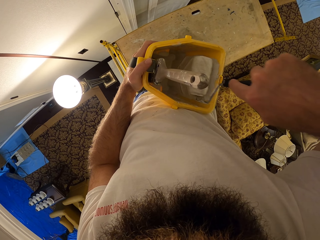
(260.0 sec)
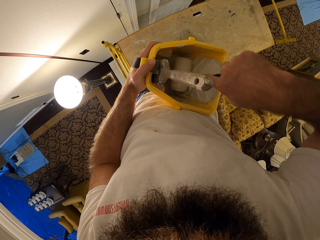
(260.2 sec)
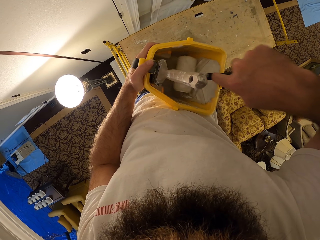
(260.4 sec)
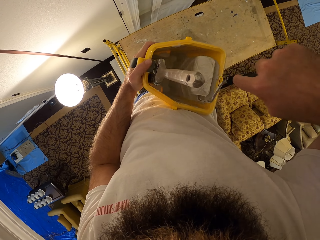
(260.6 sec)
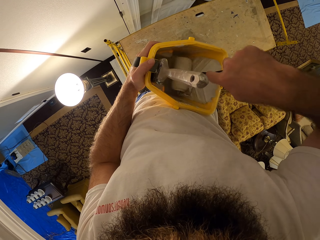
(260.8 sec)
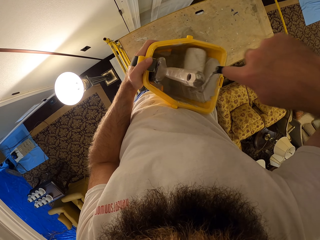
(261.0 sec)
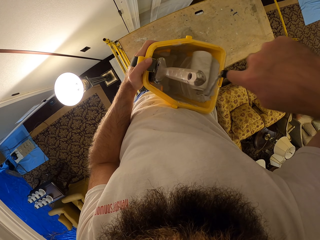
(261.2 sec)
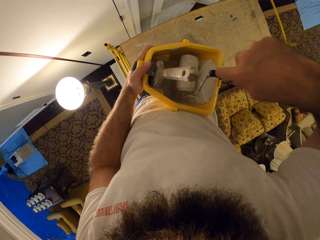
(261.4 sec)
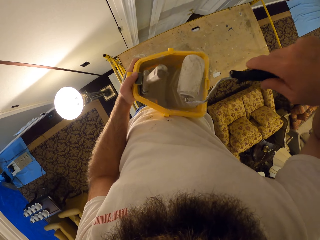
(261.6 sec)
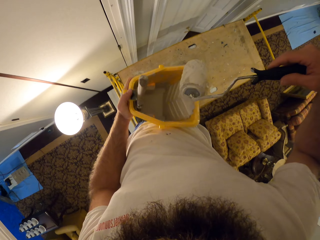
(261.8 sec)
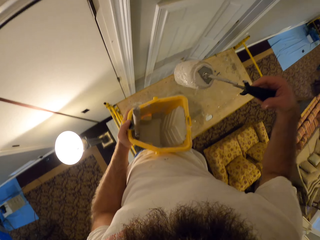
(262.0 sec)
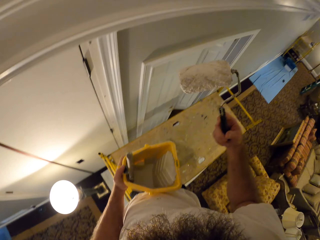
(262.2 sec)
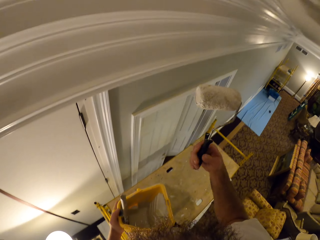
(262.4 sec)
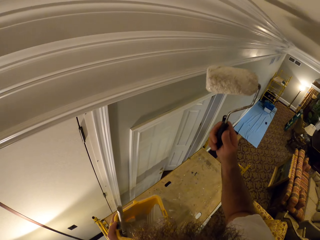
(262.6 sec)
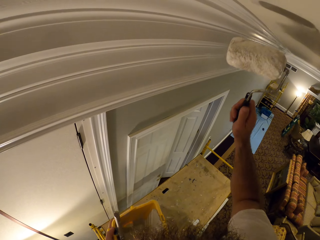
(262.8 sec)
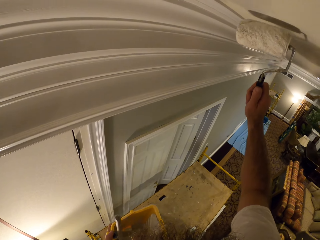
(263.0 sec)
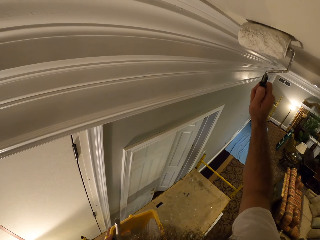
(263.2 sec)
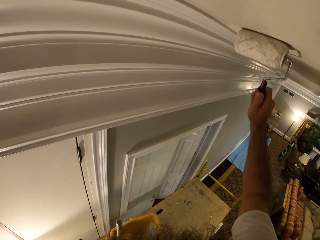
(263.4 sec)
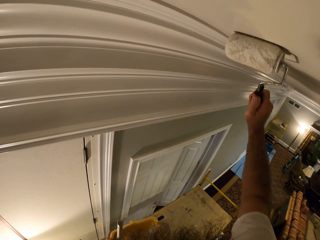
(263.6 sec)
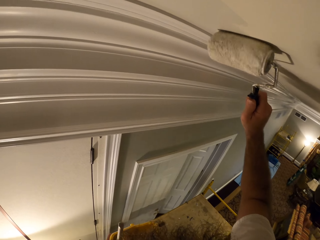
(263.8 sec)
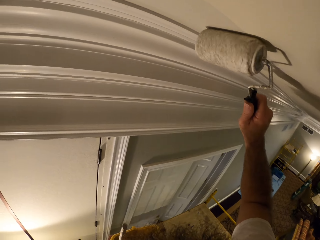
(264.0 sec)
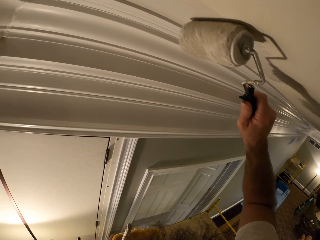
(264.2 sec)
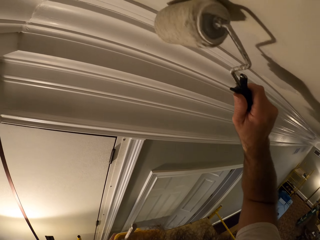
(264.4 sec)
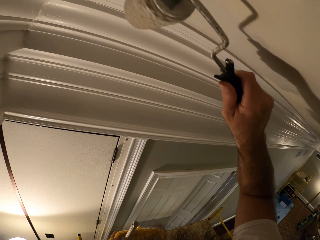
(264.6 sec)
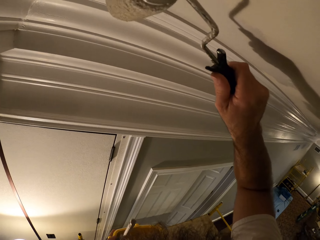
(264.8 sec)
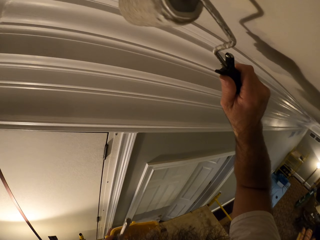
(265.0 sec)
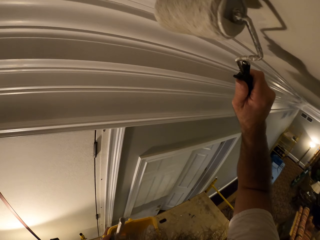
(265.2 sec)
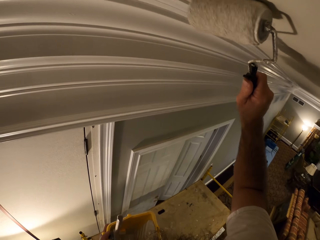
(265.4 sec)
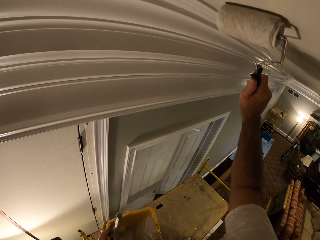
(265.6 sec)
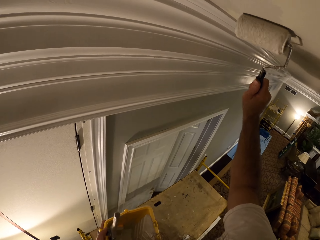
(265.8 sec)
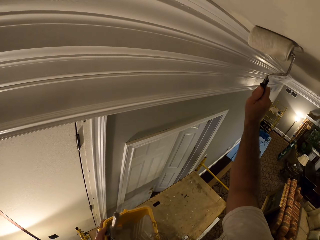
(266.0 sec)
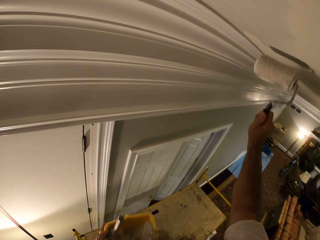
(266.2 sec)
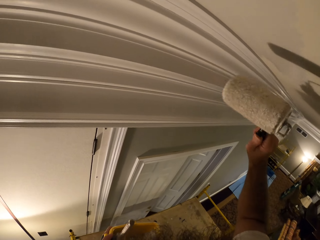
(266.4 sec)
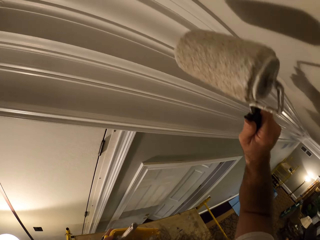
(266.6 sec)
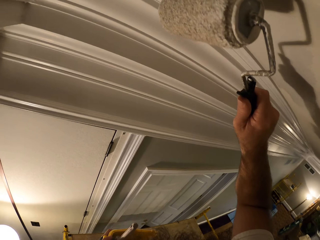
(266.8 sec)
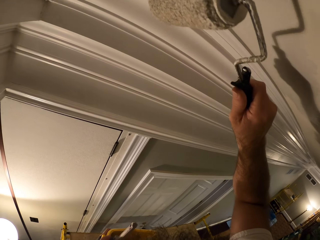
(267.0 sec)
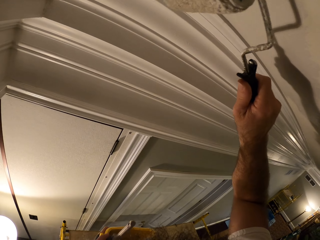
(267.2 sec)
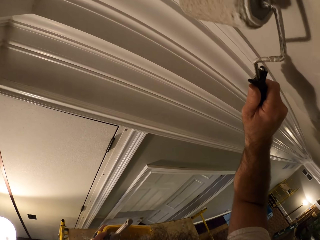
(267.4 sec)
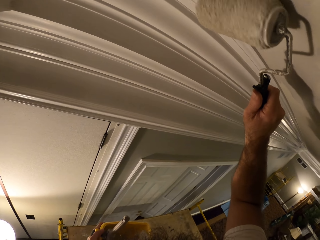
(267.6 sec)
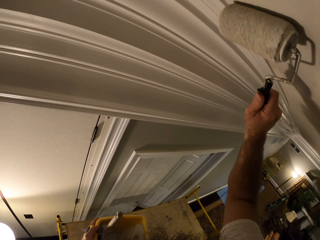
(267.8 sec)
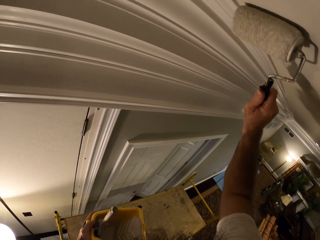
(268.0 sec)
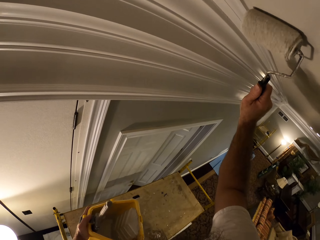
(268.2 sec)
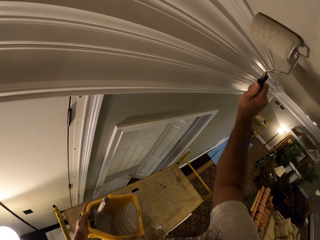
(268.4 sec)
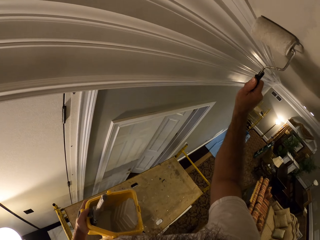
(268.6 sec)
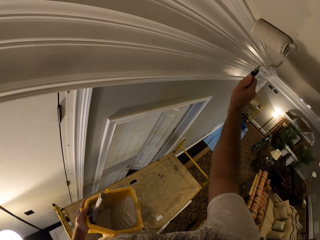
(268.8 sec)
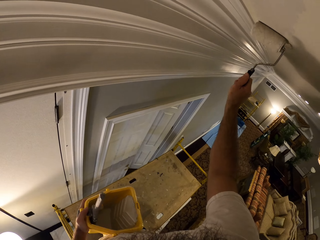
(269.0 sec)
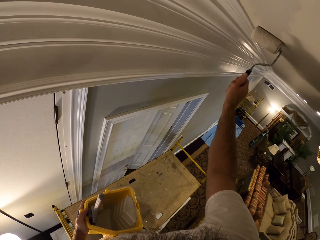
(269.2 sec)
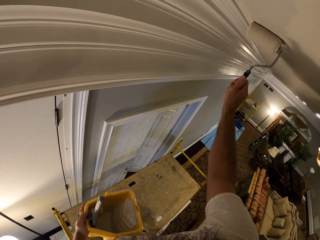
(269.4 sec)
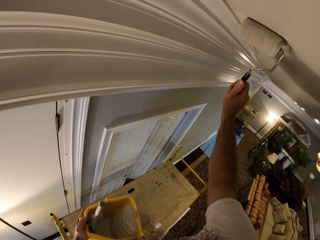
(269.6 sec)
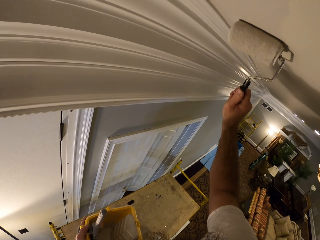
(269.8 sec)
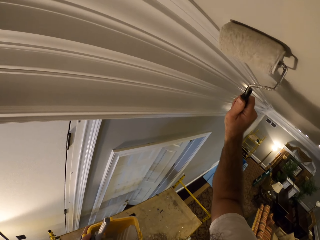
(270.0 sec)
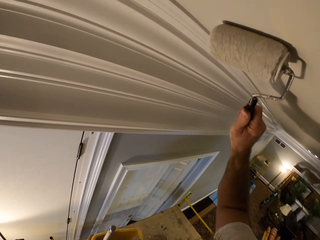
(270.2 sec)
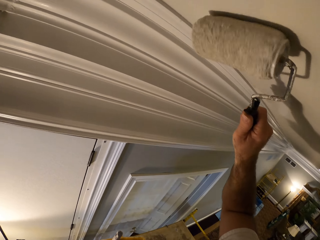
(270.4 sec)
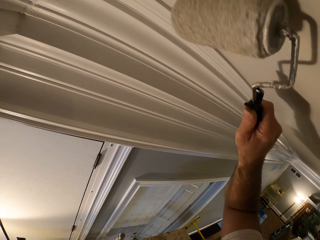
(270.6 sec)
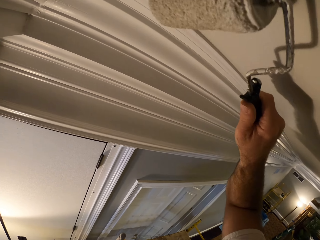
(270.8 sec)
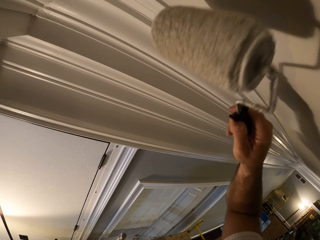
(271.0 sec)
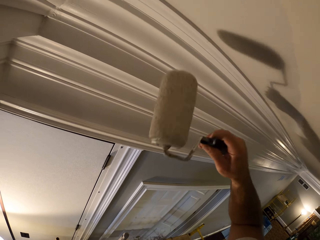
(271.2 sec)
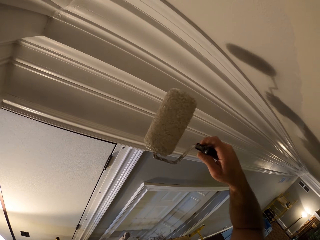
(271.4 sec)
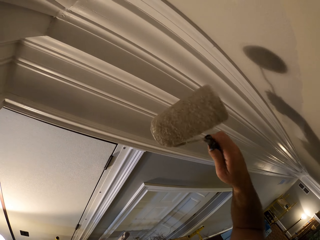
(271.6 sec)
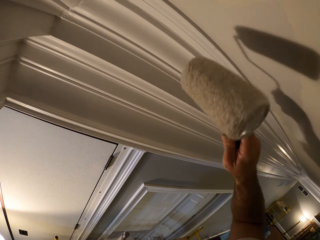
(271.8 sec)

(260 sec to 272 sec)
The camera wearer paints the ceiling with the paint roller in his right hand. He paints the wall.

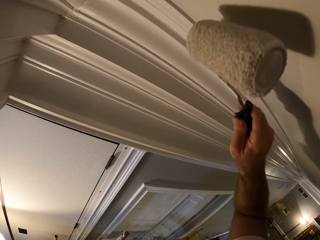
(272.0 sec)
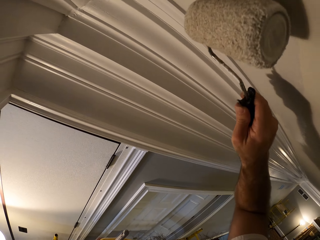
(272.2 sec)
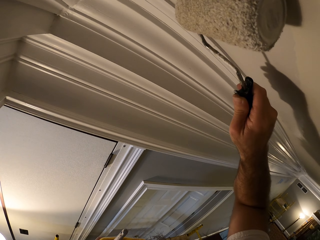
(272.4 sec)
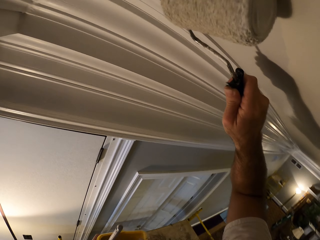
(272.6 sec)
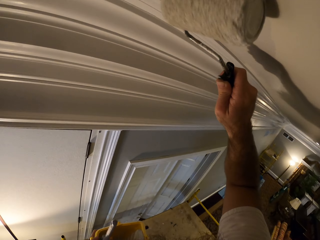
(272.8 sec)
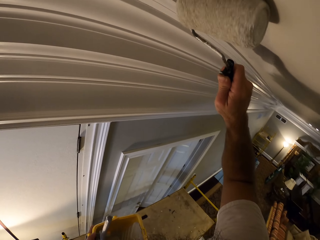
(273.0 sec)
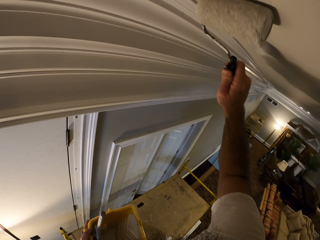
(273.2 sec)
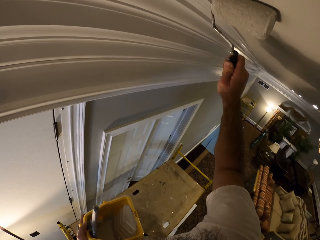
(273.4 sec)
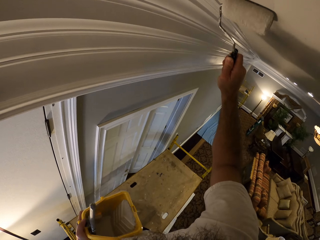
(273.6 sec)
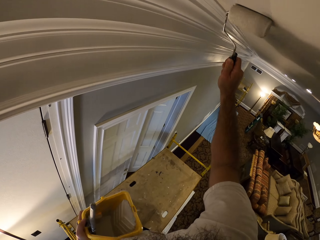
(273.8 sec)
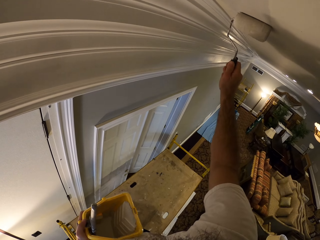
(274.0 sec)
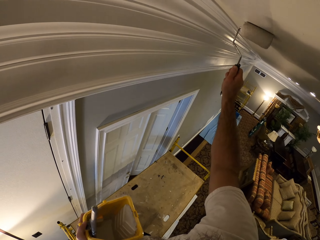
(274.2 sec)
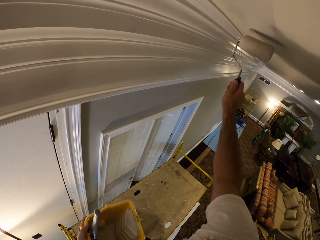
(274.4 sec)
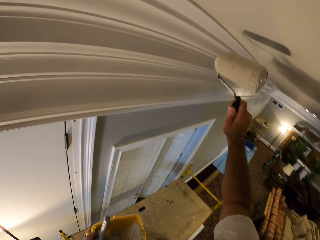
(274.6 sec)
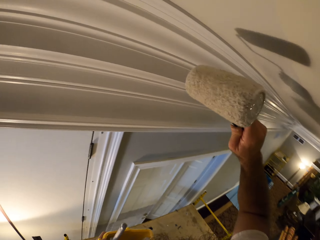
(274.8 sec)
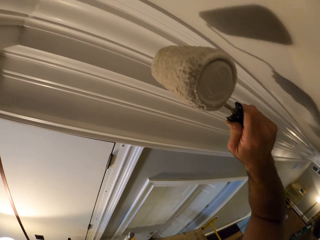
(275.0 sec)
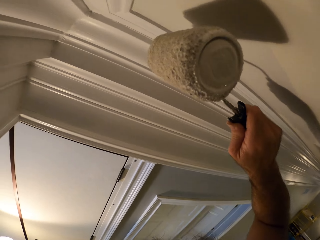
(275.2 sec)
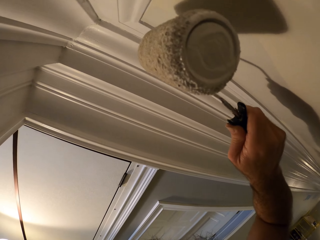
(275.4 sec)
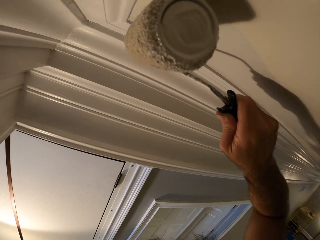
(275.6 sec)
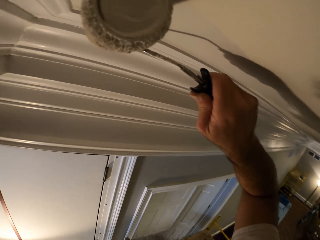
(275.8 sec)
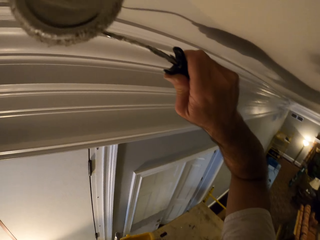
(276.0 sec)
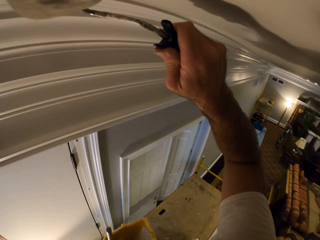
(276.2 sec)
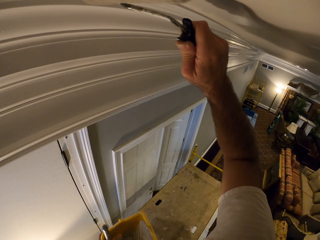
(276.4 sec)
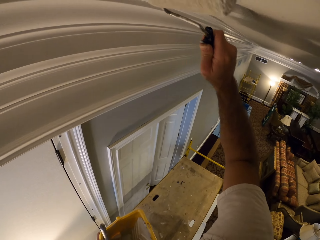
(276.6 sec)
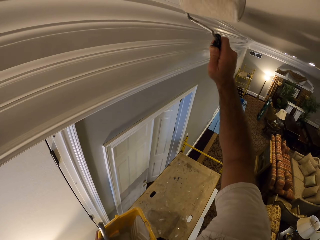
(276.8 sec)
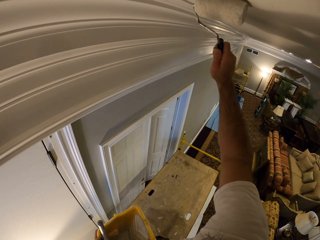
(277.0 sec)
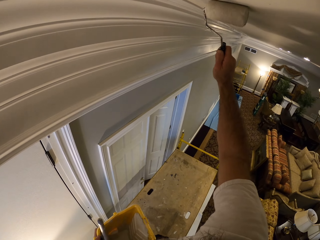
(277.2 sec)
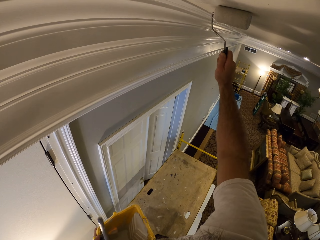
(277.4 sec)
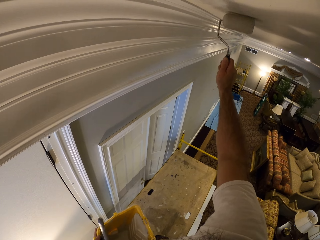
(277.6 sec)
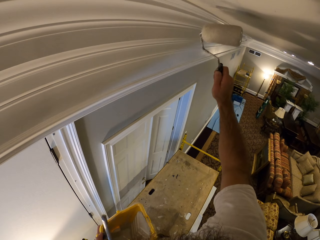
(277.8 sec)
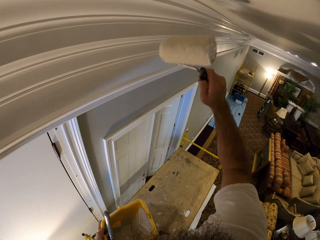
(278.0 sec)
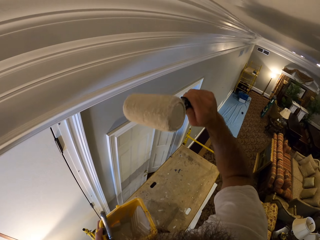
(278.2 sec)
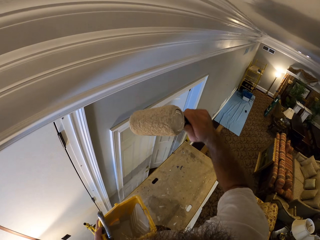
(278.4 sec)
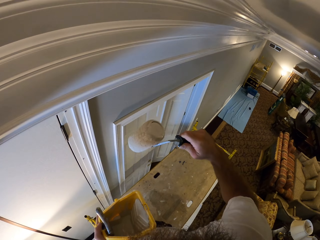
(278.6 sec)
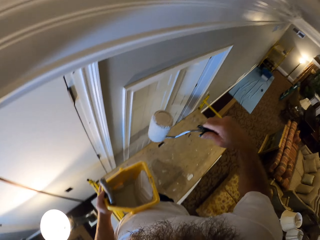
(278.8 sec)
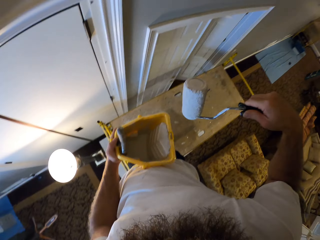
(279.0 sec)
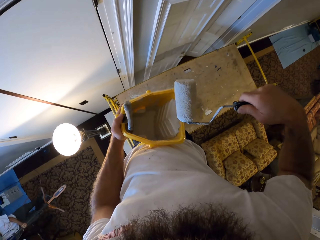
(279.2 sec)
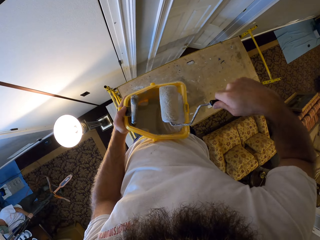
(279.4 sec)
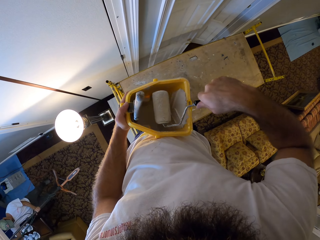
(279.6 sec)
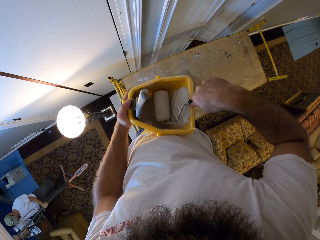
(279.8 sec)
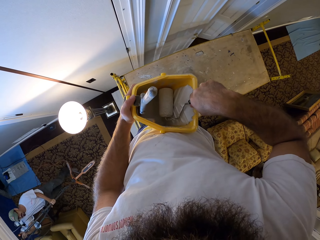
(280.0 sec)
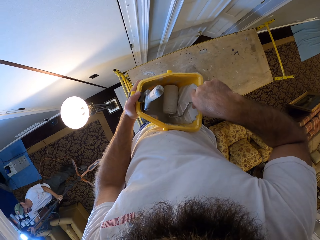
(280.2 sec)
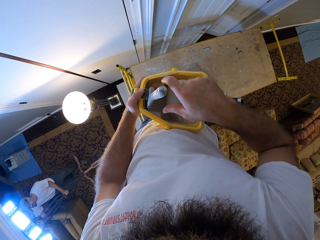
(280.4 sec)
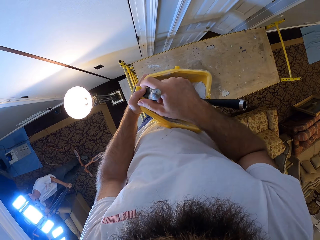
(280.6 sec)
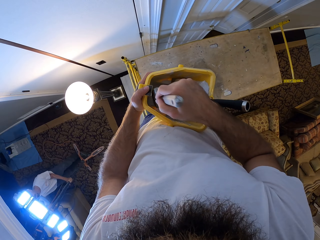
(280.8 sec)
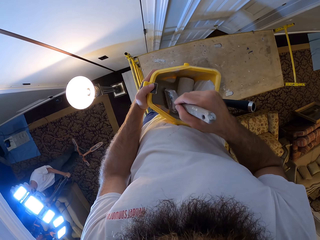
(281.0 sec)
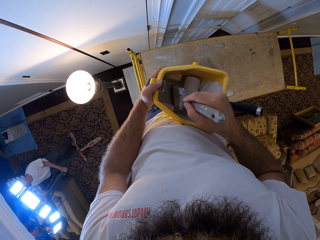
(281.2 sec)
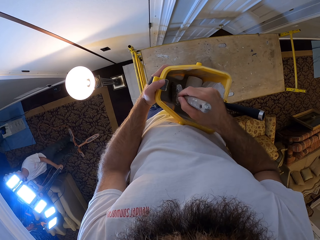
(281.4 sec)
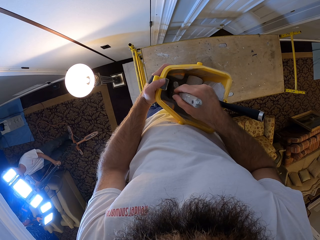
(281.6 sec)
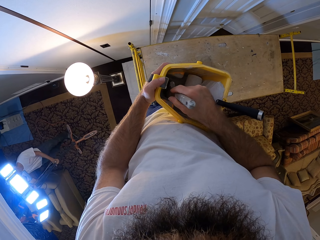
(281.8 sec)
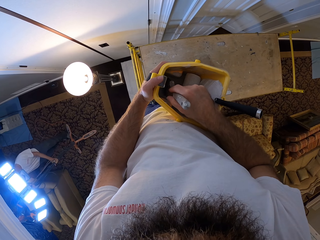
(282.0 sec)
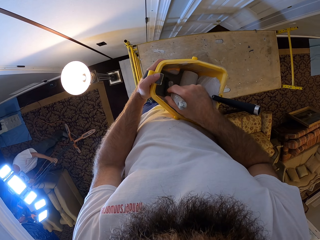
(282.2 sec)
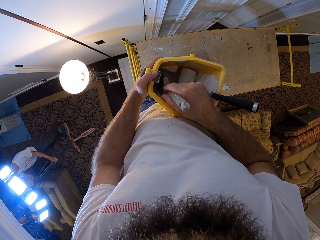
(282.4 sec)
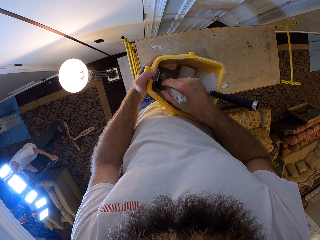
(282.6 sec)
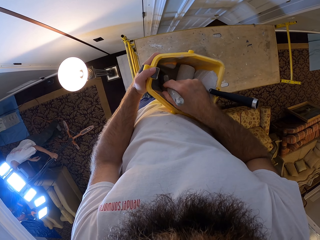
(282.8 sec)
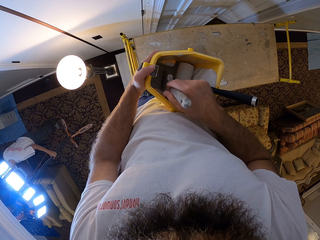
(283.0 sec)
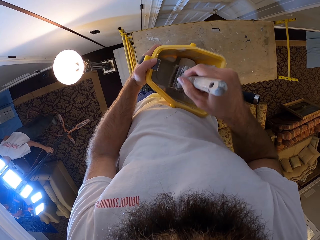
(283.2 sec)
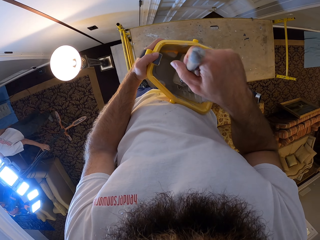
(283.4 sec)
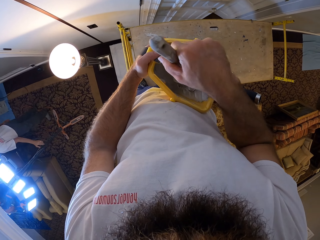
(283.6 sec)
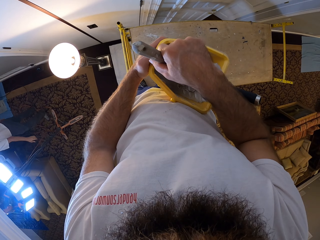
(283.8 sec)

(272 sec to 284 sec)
The camera wearer drops the paint roller in the paint bucket with his right hand. A man carries a tripod floor lamp with both hands. The camera wearer picks up the paint brush from the paint bucket with his right hand. The man drops the tripod floor lamp on the ground with both hands. The camera wearer dips the brush in the paint bucket with his right hand.
